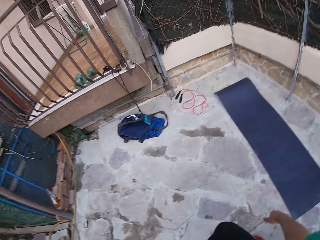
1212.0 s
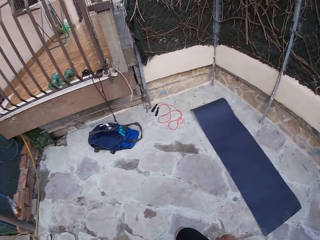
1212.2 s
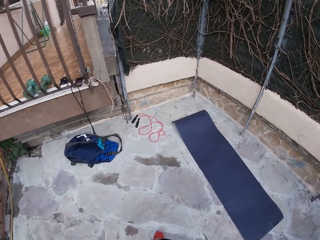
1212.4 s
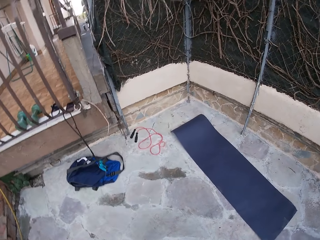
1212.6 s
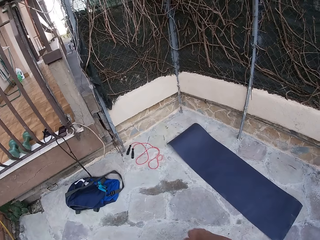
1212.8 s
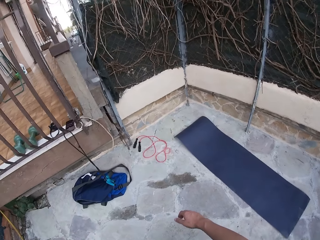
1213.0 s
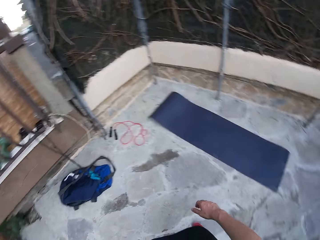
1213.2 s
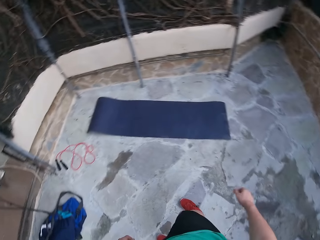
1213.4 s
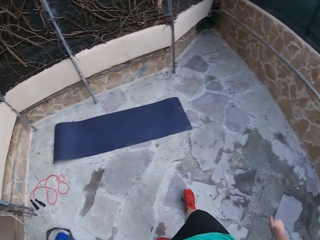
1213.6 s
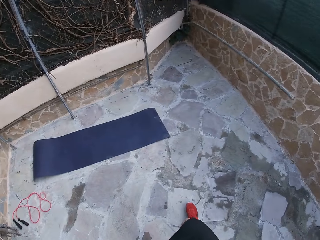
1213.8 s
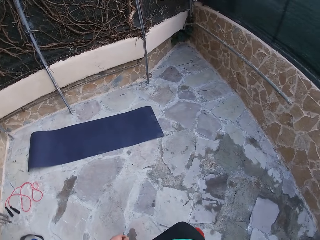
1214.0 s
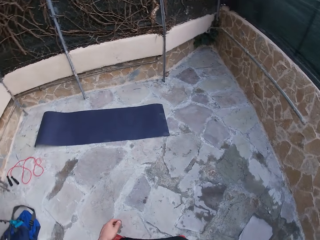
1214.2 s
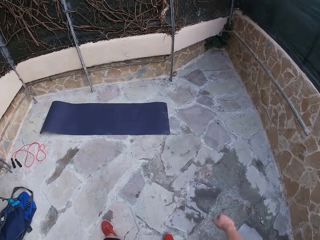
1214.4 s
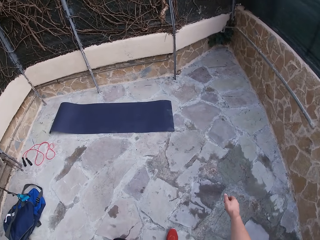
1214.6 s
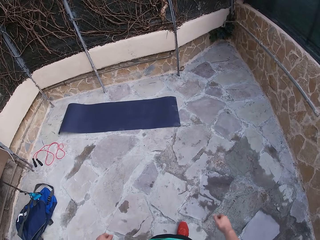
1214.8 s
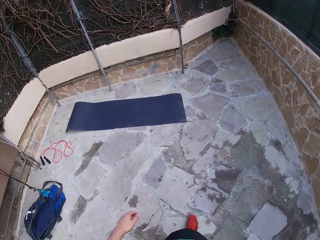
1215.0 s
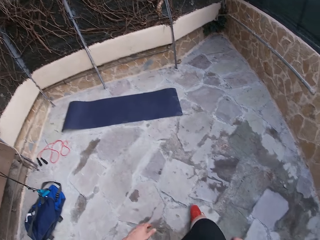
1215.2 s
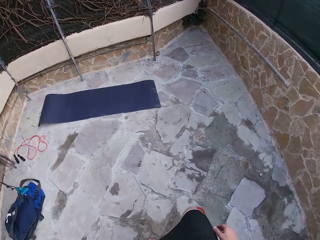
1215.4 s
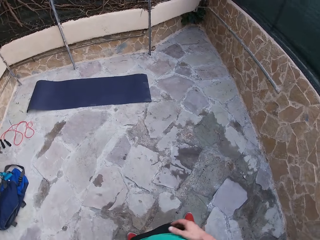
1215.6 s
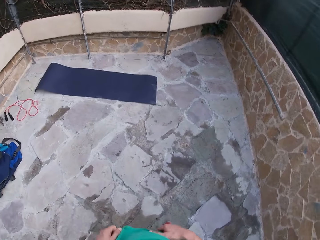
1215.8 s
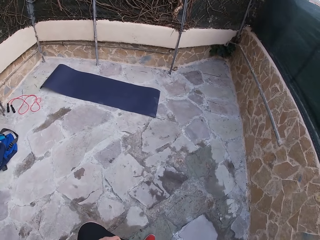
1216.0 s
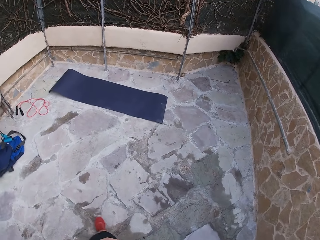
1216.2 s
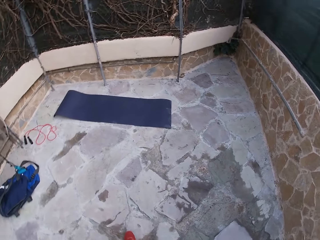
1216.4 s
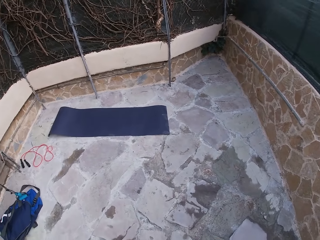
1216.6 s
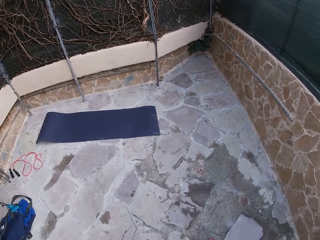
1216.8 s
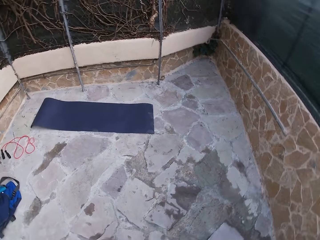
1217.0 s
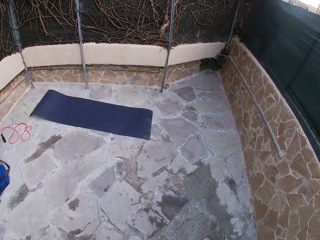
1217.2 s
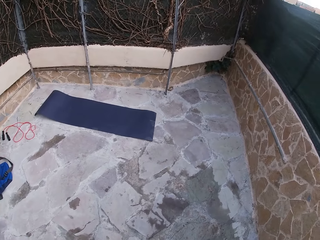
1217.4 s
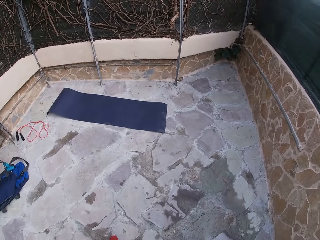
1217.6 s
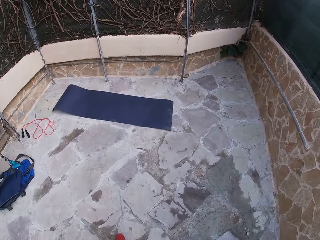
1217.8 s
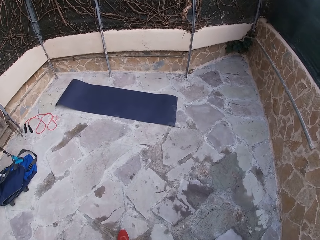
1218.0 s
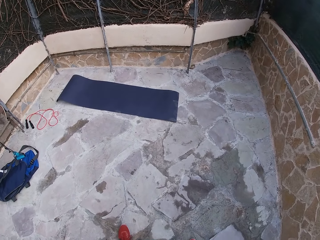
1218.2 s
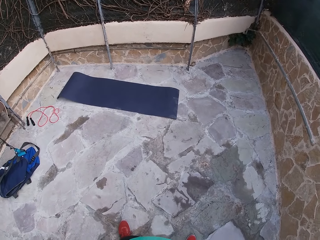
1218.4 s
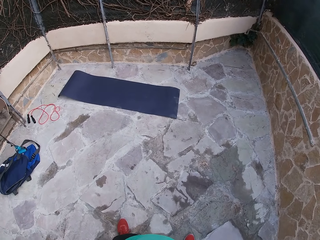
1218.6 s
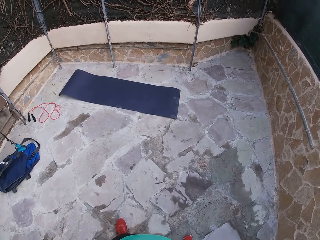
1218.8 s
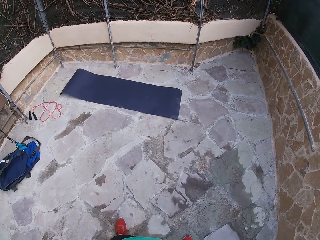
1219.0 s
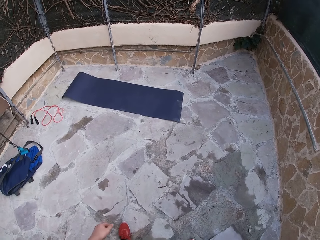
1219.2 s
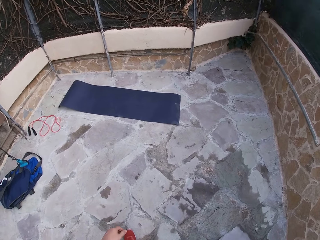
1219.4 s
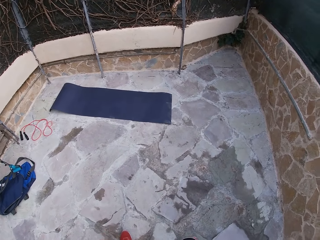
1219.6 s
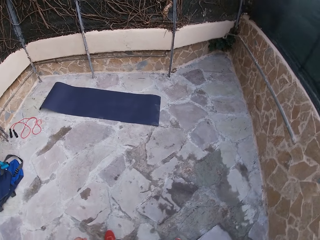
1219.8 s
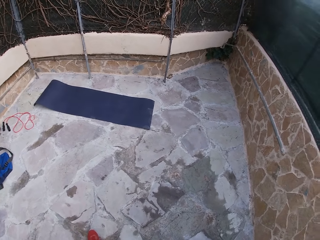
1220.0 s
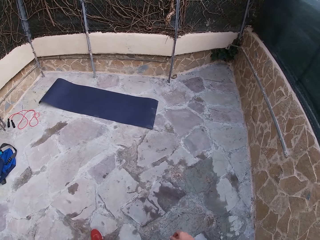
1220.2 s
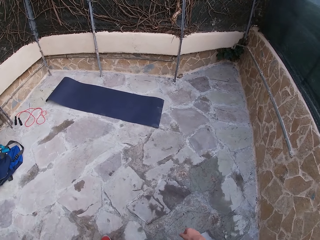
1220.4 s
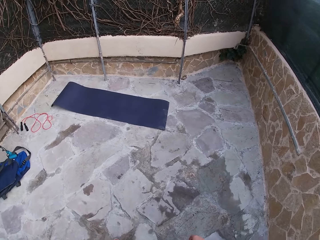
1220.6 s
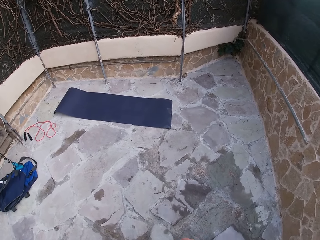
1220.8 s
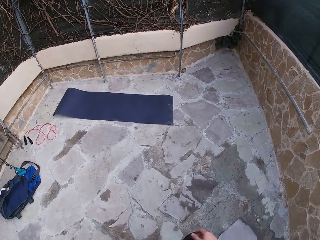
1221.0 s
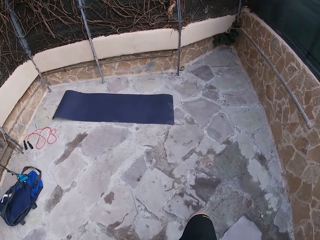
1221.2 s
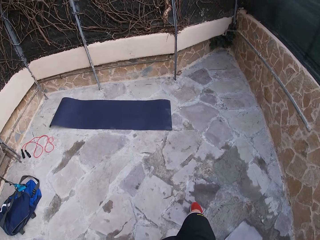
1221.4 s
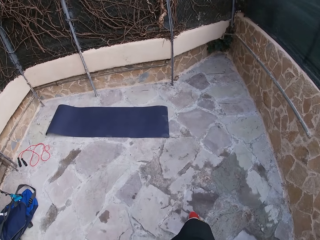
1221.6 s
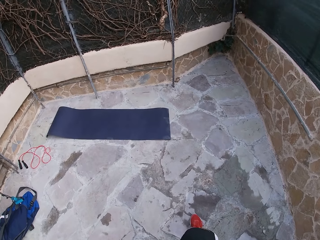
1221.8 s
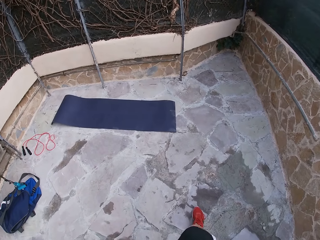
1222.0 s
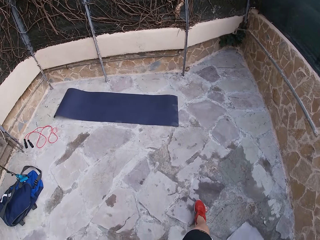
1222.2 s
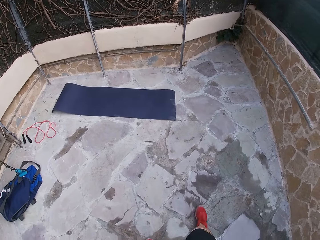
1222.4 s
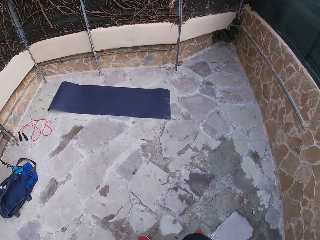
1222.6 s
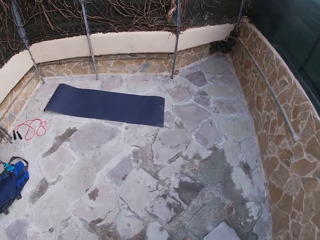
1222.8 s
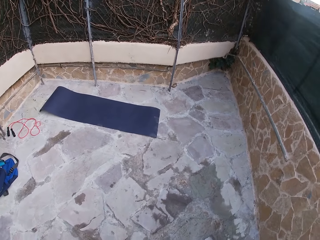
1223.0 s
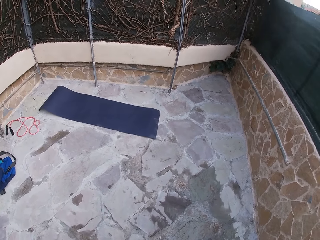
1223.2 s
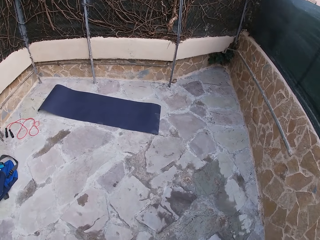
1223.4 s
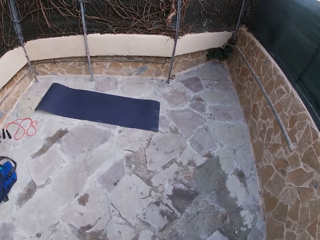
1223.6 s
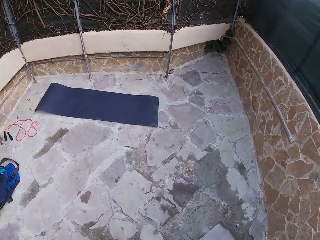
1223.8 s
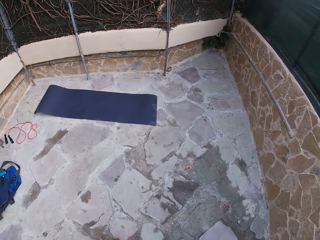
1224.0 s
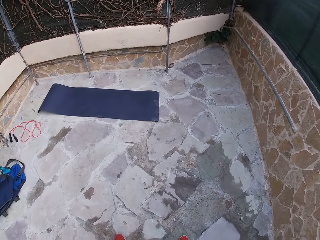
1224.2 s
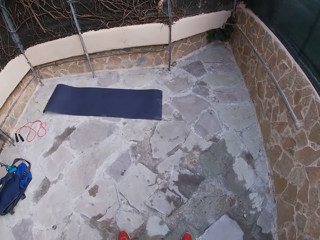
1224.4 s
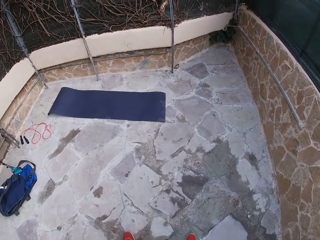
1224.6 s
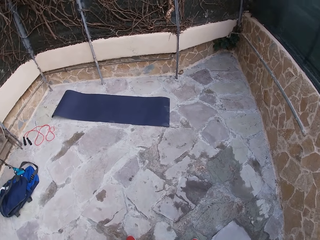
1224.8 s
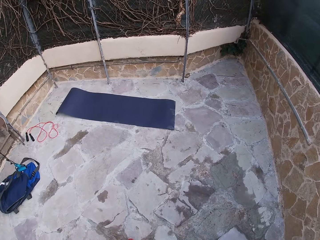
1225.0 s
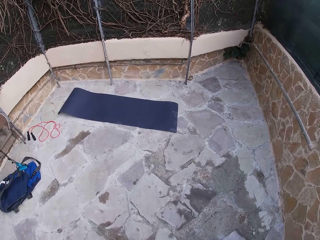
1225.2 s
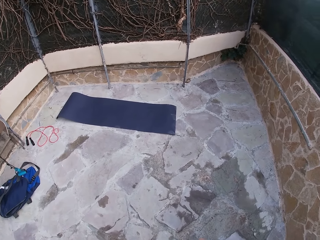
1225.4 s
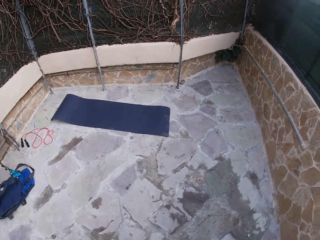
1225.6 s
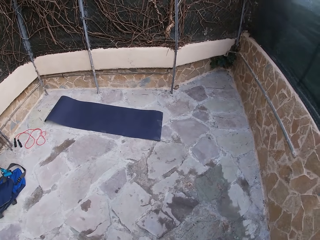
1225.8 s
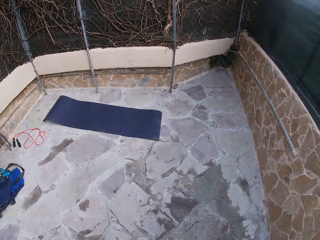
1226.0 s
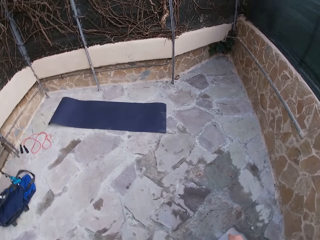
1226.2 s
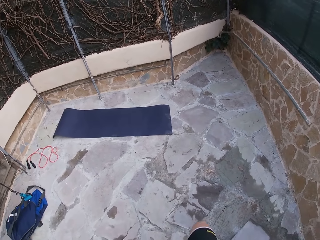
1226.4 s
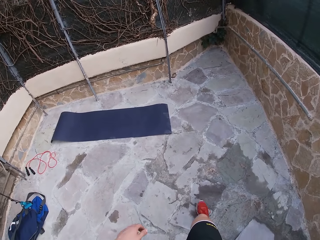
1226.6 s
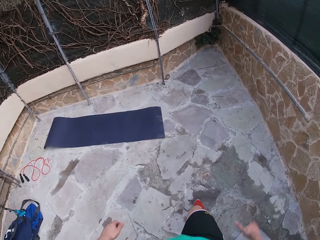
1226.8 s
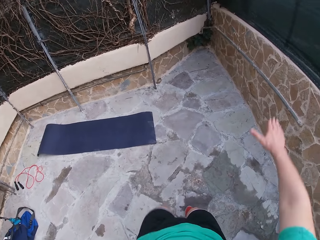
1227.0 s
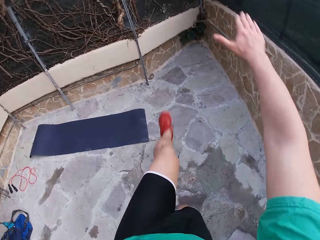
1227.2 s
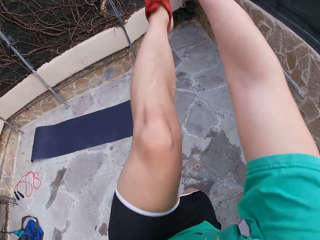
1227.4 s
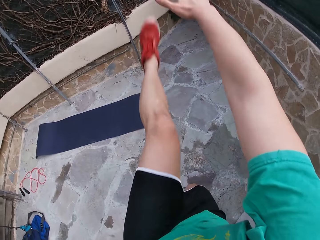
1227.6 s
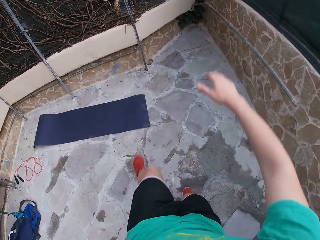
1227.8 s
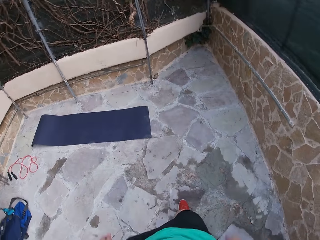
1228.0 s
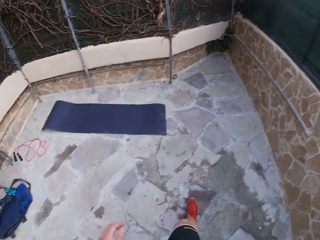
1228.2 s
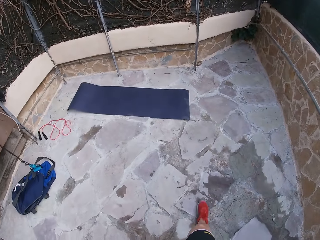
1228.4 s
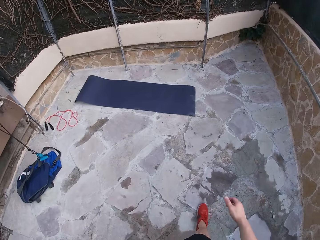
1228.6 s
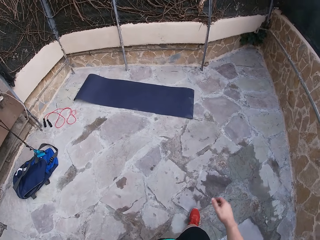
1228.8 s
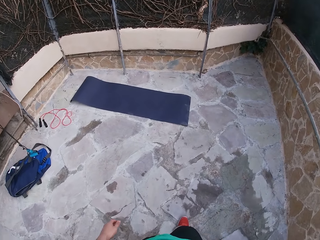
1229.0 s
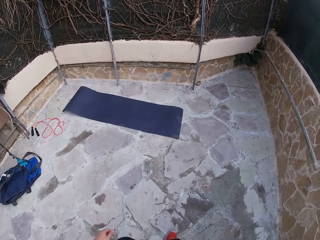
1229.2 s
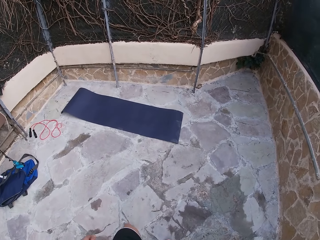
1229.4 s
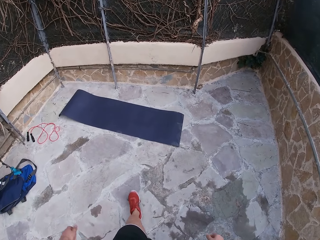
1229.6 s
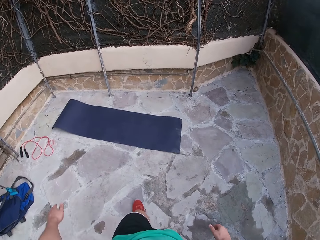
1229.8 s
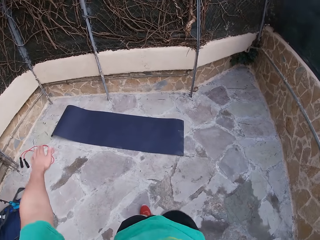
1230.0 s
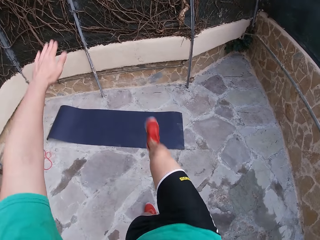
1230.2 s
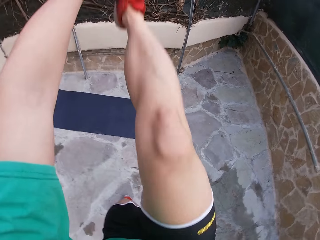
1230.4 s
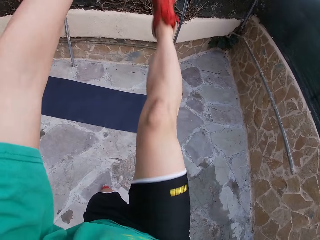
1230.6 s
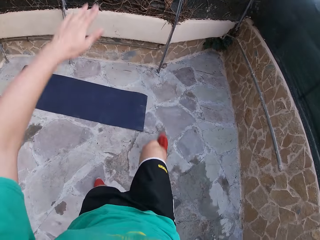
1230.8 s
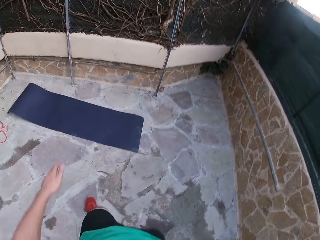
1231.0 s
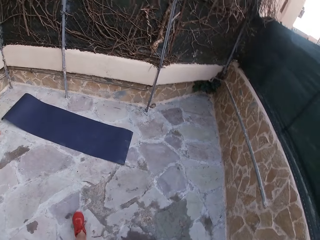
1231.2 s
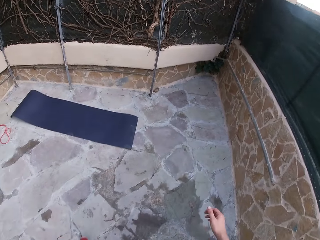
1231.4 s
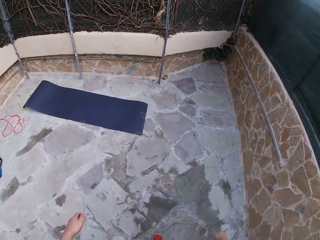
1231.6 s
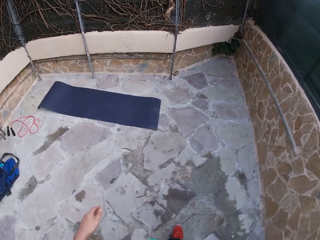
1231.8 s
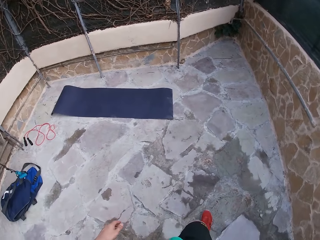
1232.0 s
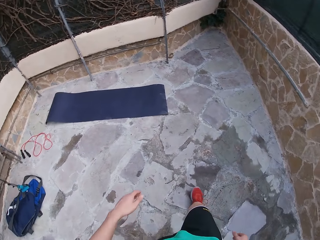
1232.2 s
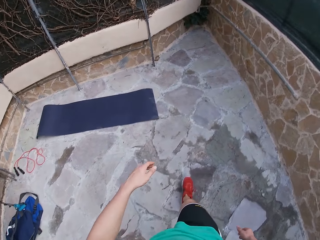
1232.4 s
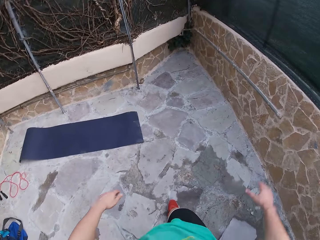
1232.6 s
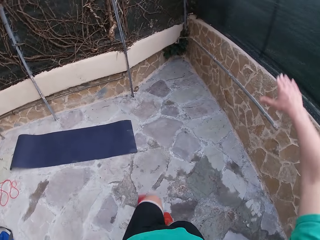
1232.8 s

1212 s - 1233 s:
The camera wearer exercises on the field. He exercises on the field again. He raises his legs.
